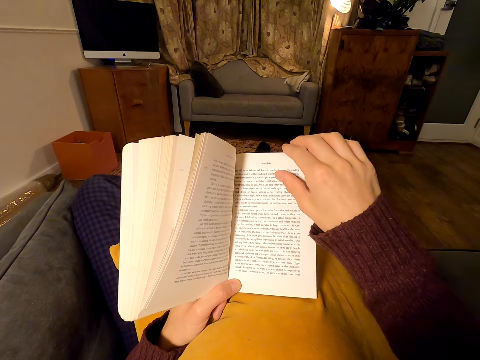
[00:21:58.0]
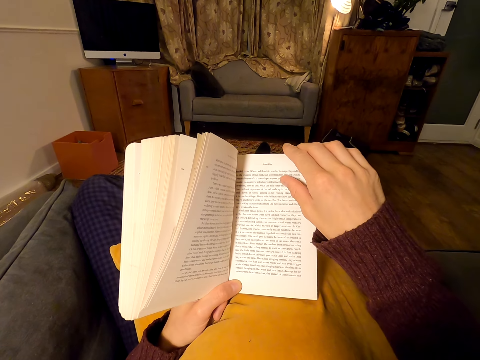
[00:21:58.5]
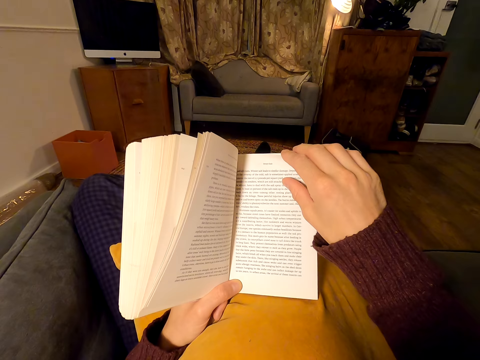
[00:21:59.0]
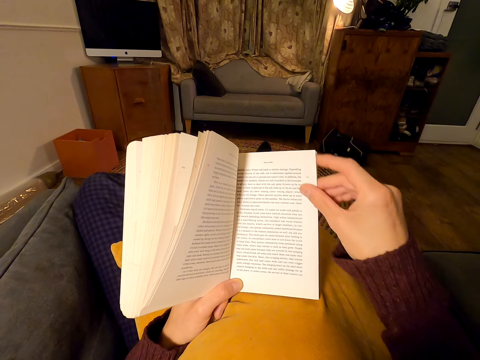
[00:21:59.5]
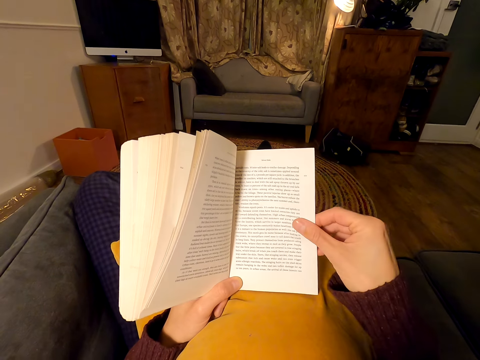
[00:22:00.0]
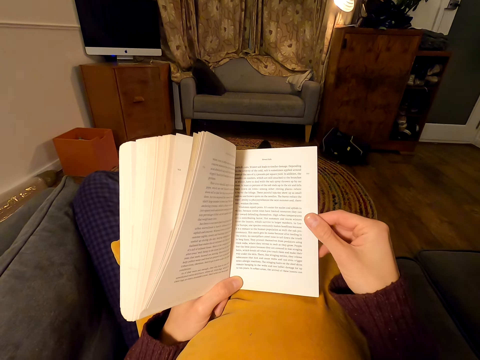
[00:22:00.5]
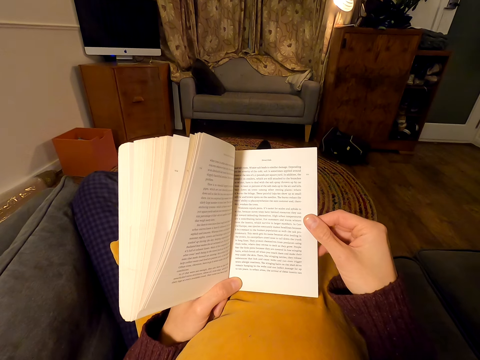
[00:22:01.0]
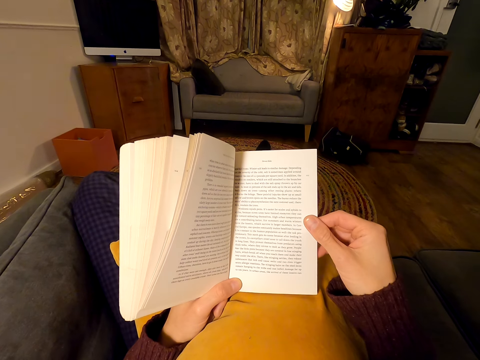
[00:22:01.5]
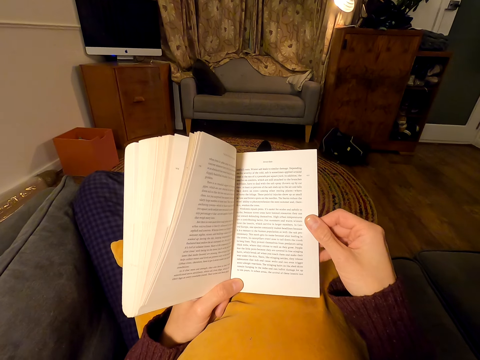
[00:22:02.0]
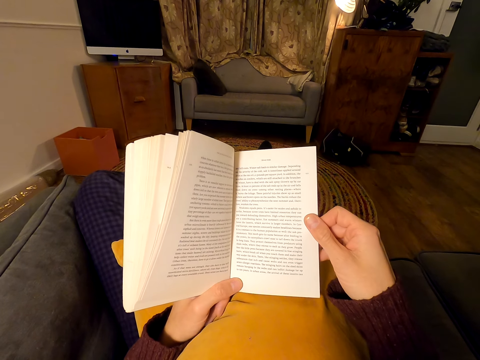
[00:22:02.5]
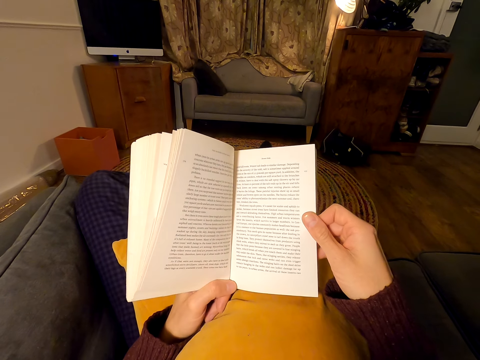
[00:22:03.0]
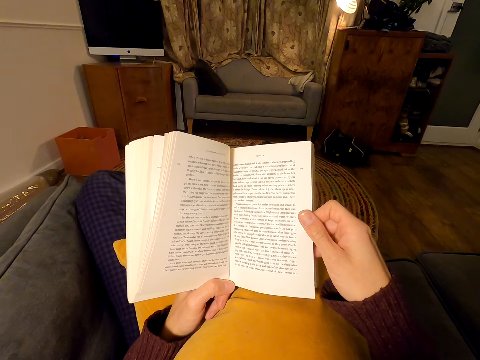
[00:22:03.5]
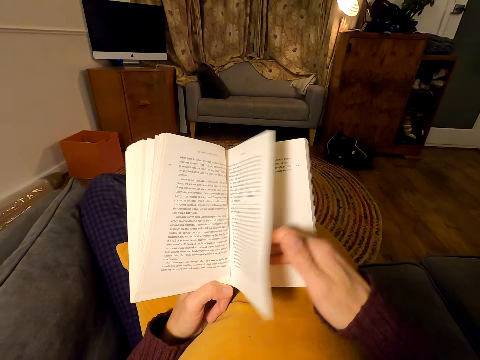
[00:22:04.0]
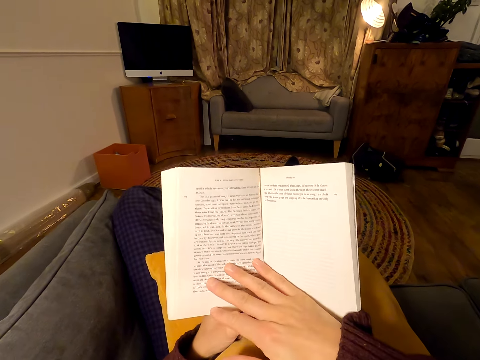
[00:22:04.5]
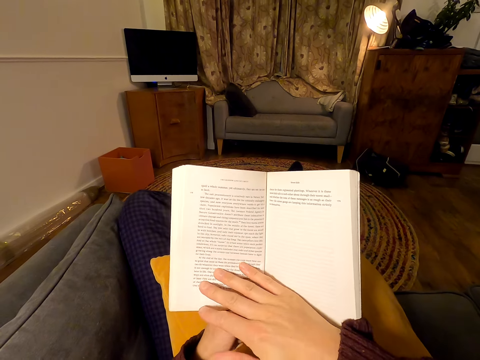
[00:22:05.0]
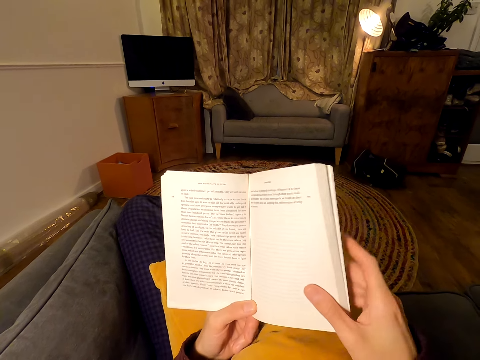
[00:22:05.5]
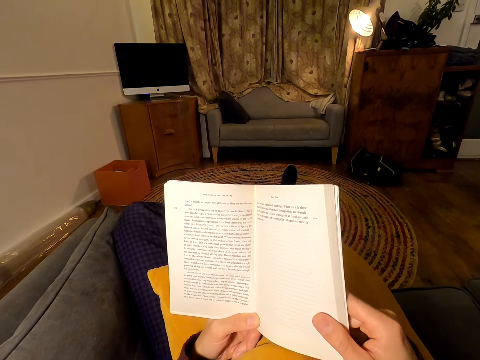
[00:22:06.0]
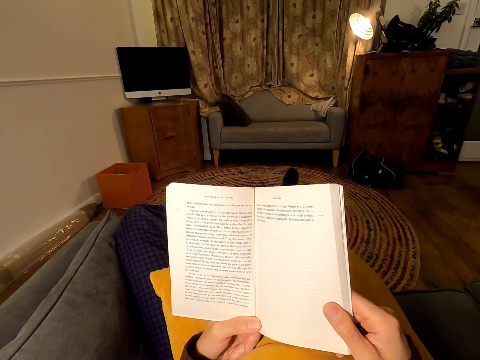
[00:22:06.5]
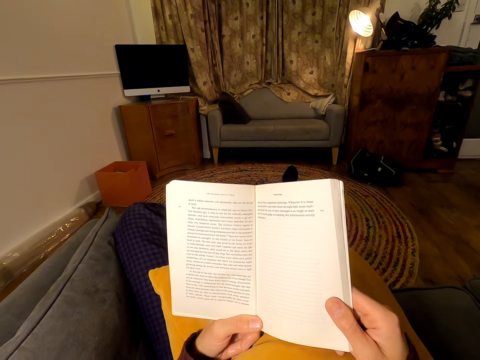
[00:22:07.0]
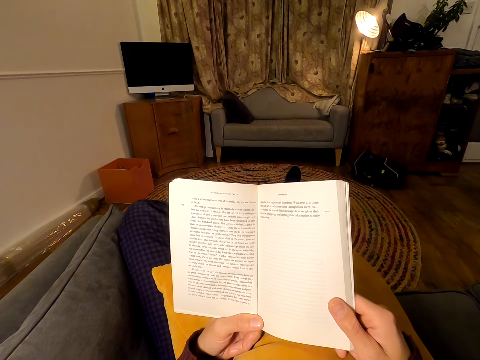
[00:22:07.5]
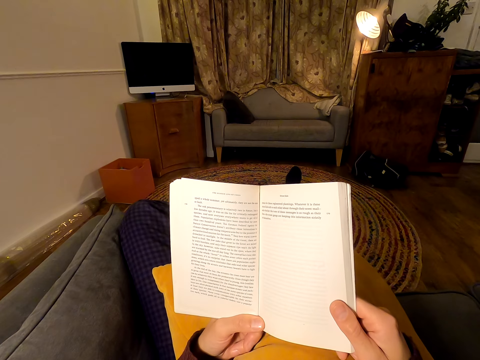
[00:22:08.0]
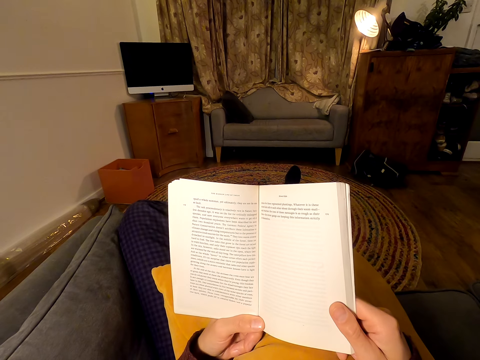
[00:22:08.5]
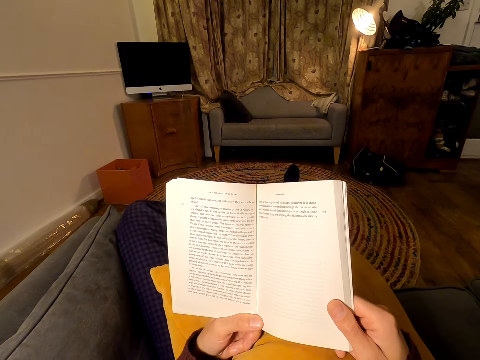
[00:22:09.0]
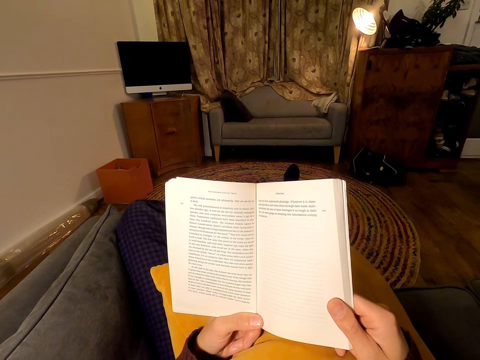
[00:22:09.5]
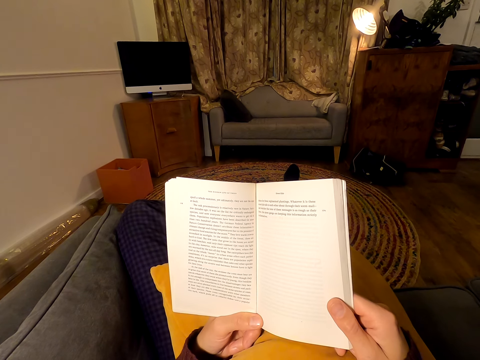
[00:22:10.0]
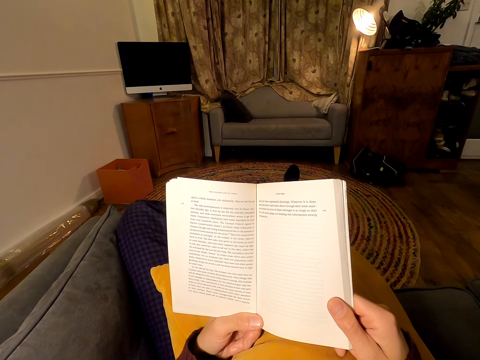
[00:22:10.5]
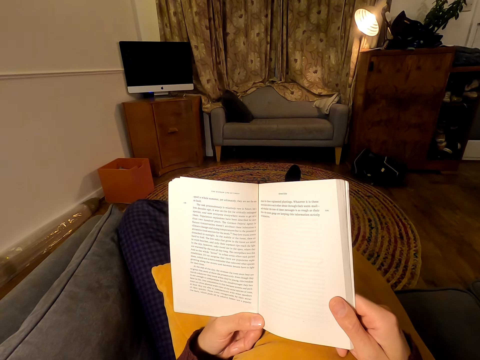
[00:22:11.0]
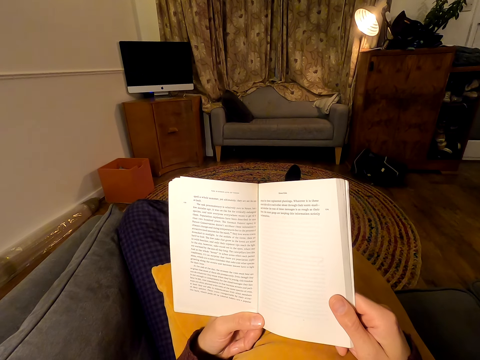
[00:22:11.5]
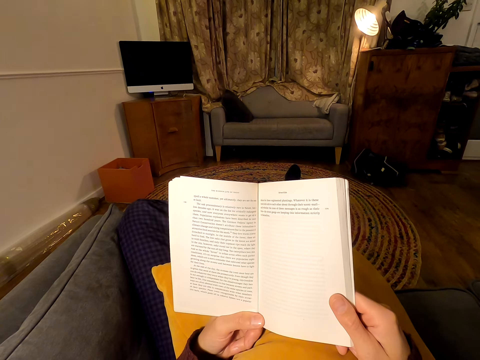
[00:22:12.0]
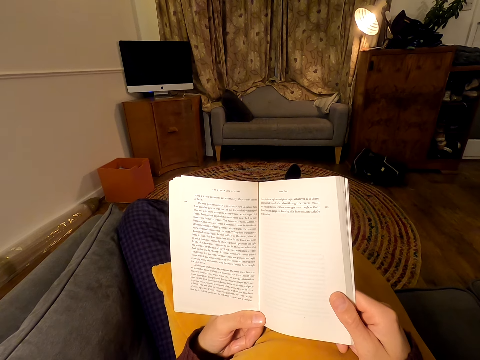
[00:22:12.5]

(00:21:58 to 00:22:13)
The camera wearer holds the page of the book. They flip another page, and read the book.

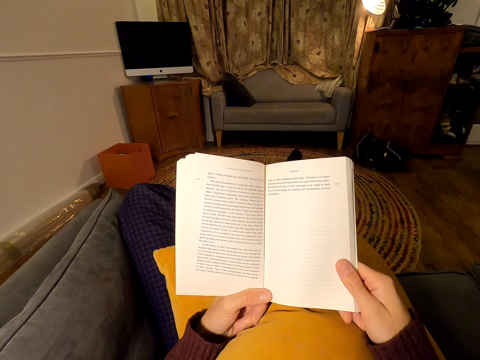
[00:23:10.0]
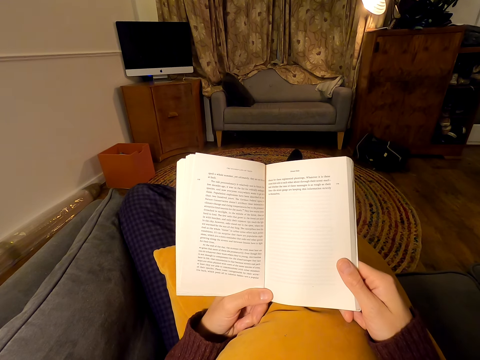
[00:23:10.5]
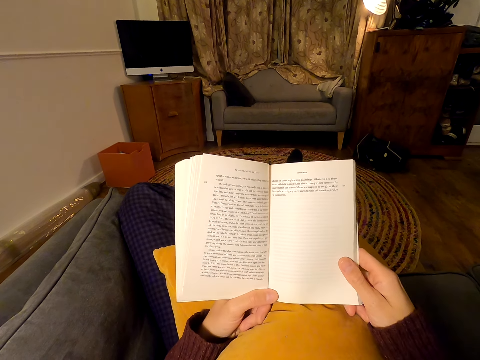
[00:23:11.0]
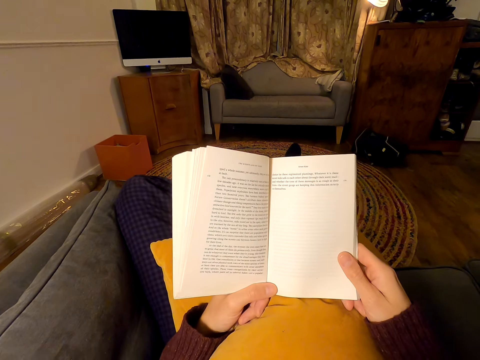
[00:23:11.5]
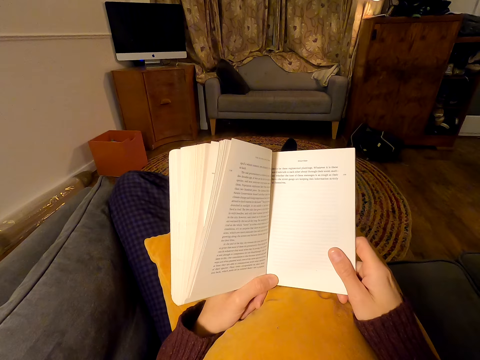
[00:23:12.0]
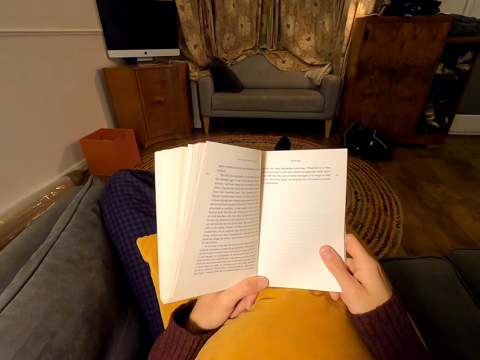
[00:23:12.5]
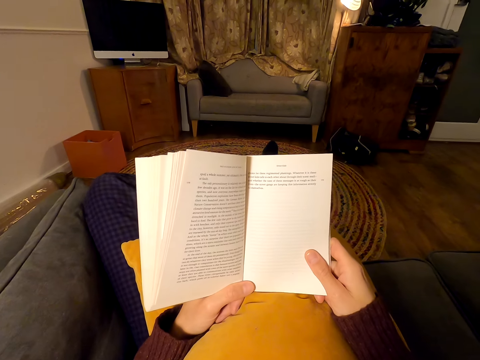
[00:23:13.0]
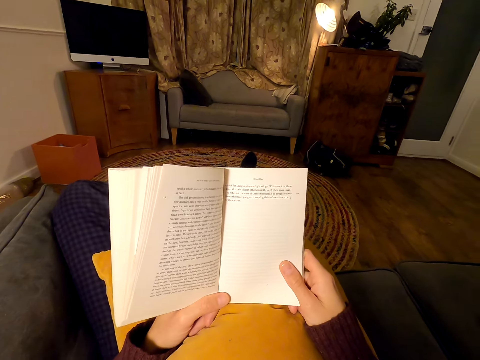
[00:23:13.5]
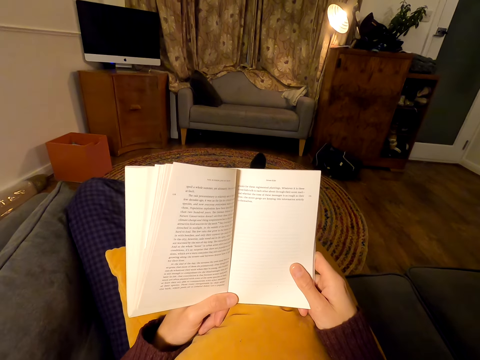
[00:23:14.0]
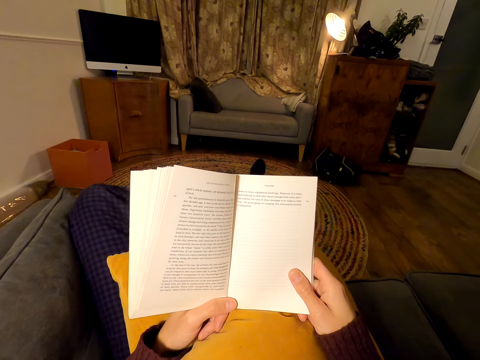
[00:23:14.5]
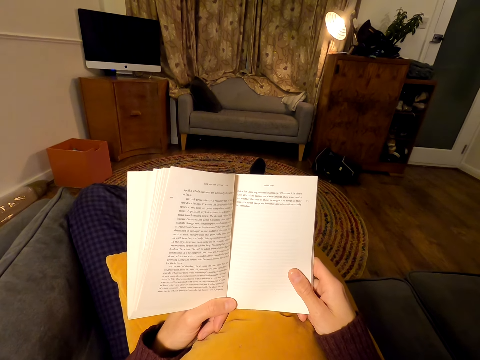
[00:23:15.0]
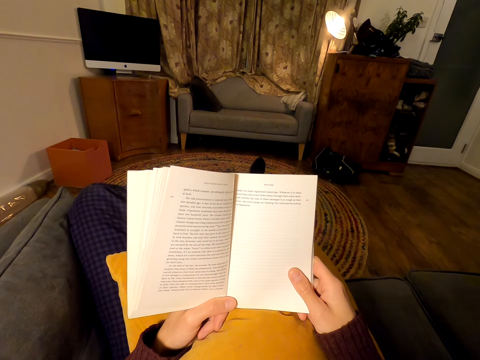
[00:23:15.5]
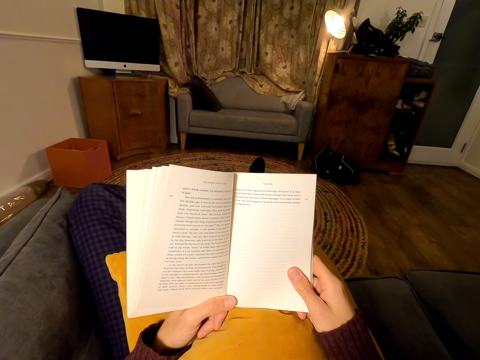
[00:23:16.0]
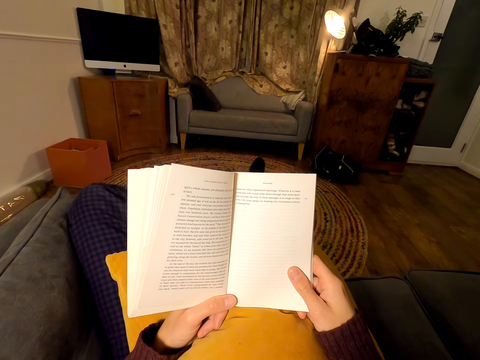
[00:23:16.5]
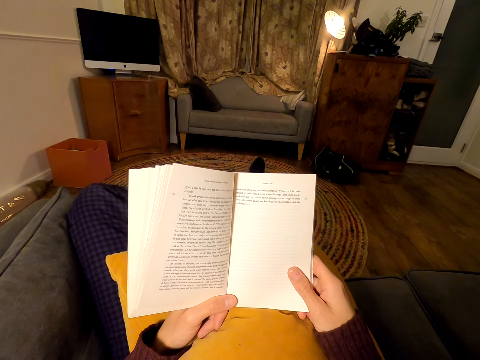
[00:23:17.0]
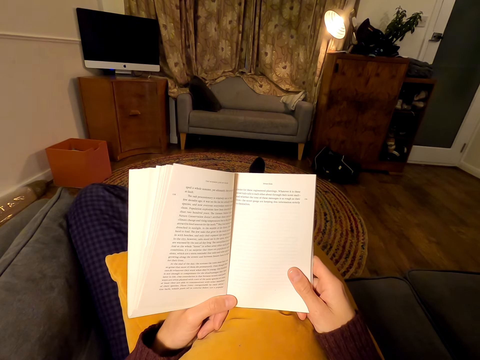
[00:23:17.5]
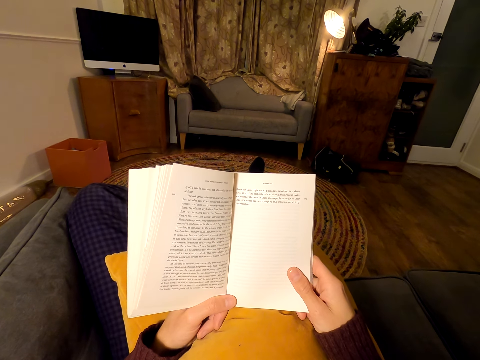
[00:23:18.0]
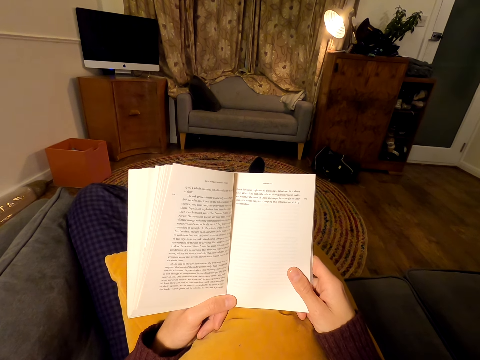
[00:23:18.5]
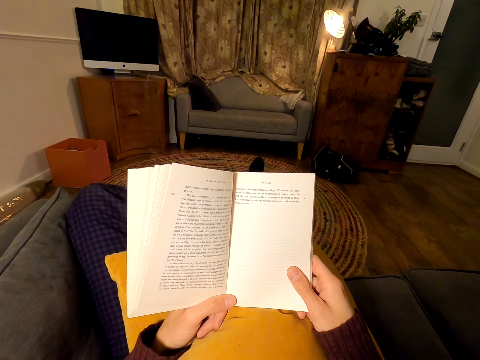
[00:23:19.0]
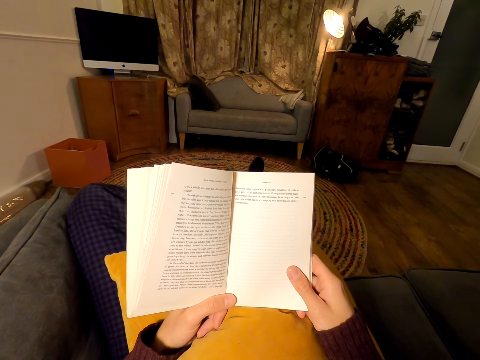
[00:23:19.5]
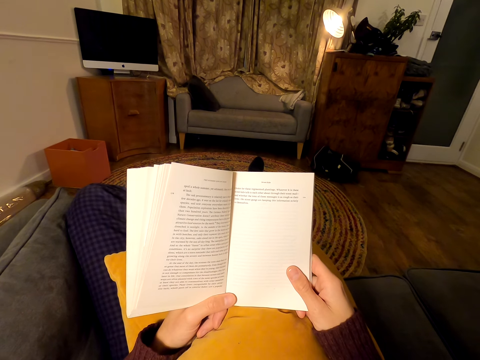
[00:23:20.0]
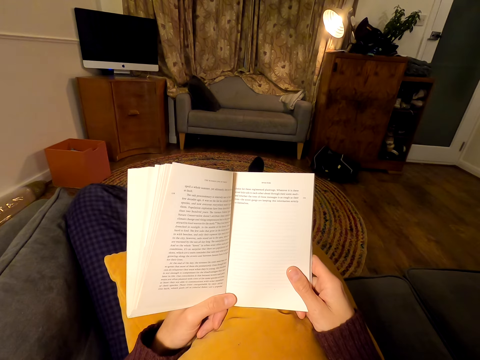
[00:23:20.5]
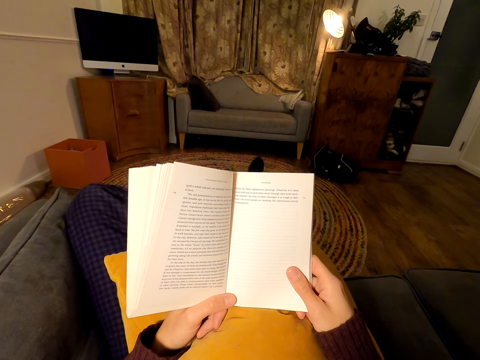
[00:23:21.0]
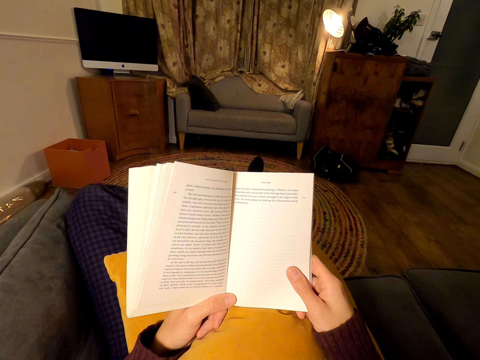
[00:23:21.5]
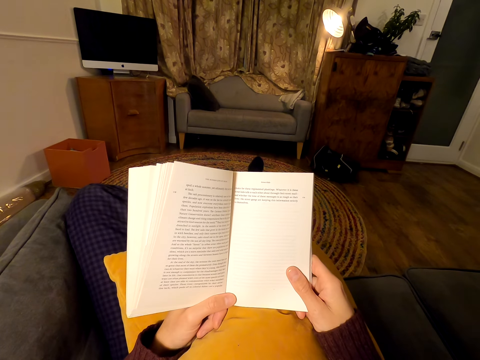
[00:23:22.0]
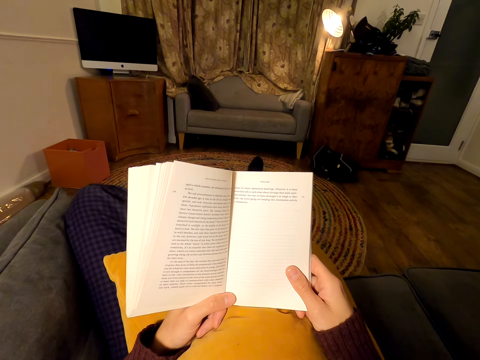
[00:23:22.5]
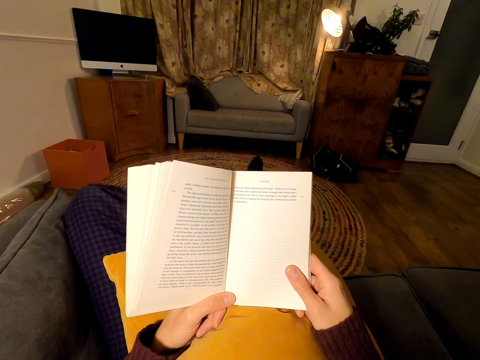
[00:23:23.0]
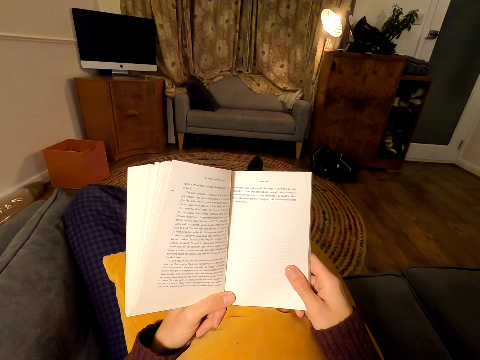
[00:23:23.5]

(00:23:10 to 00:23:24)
The camera wearer moves the book. They read the book.
